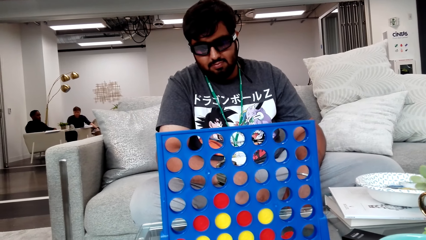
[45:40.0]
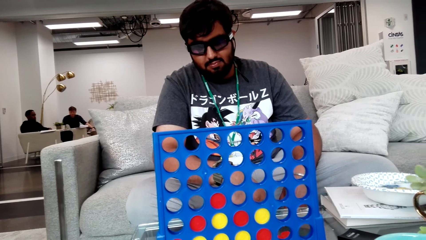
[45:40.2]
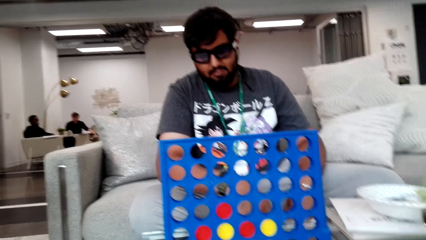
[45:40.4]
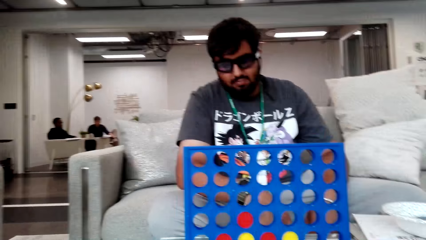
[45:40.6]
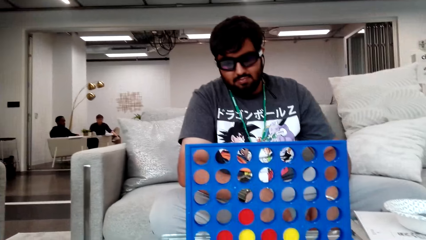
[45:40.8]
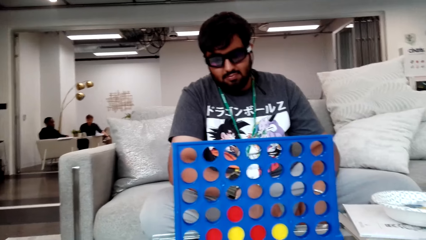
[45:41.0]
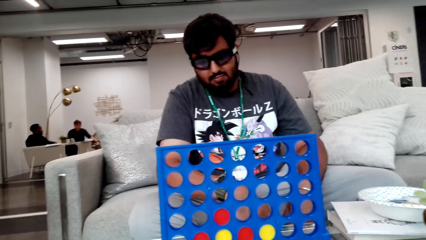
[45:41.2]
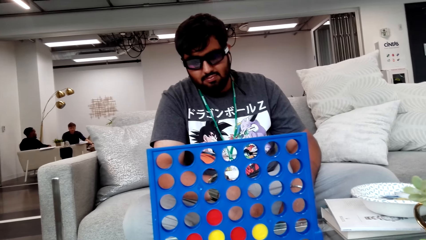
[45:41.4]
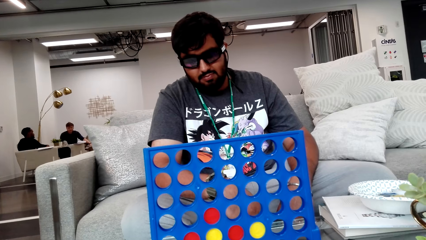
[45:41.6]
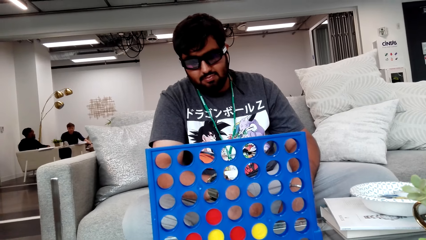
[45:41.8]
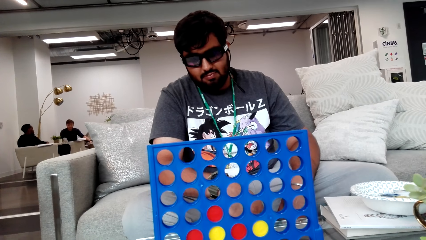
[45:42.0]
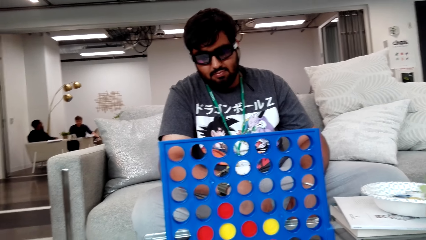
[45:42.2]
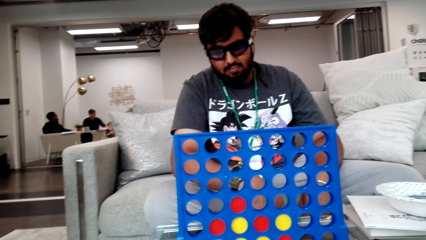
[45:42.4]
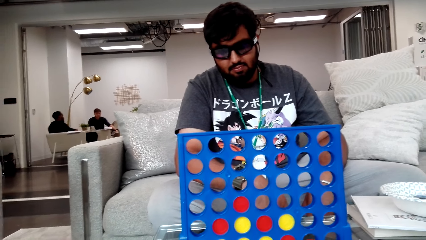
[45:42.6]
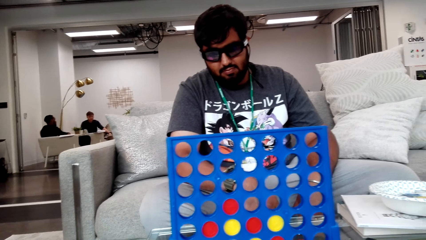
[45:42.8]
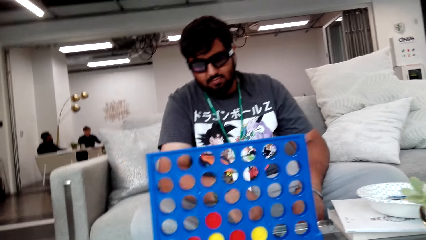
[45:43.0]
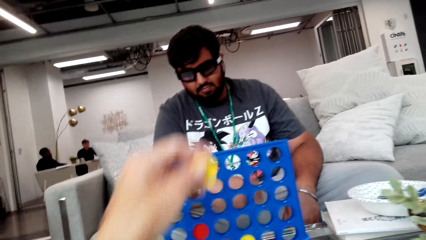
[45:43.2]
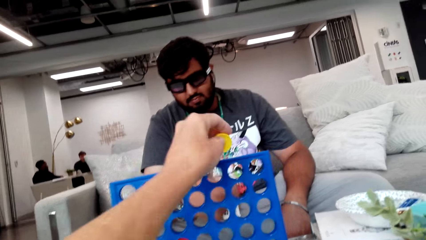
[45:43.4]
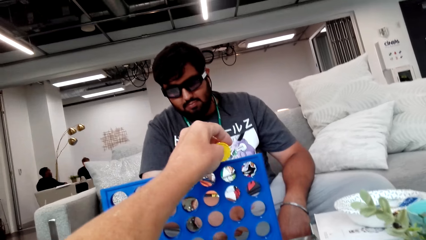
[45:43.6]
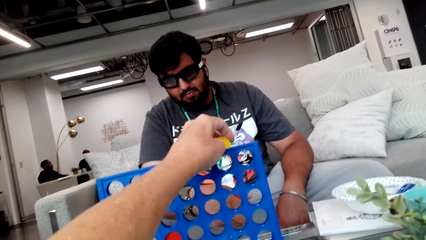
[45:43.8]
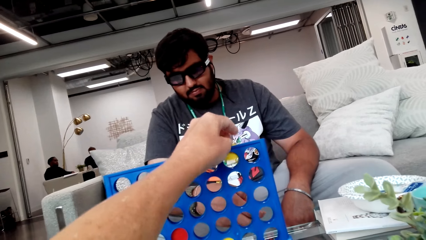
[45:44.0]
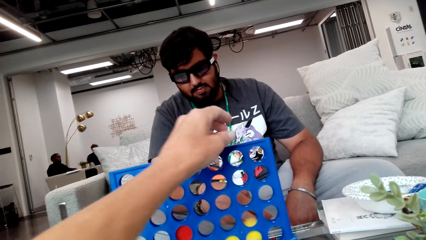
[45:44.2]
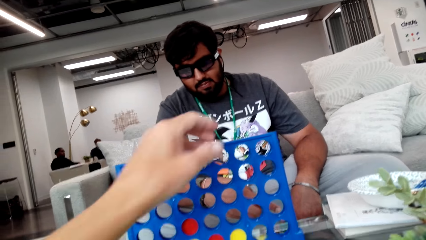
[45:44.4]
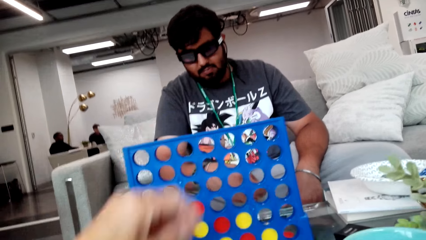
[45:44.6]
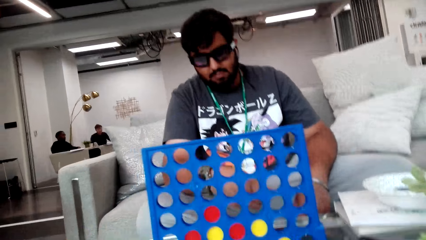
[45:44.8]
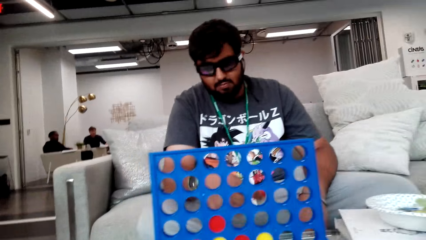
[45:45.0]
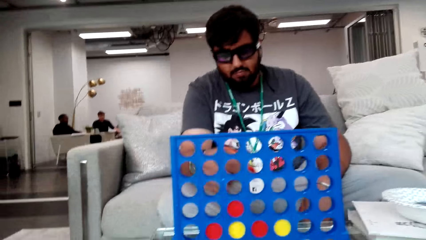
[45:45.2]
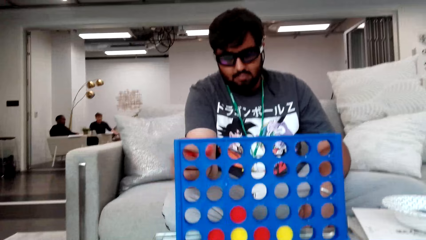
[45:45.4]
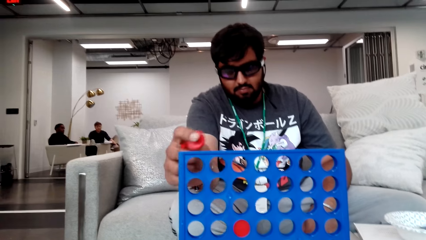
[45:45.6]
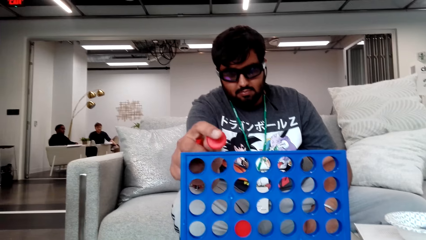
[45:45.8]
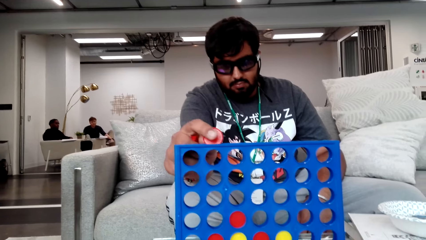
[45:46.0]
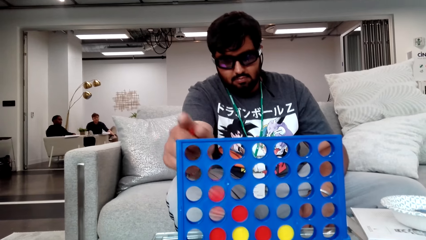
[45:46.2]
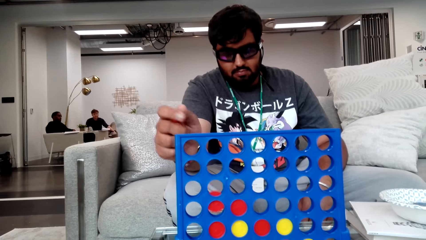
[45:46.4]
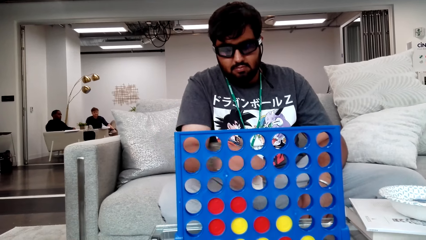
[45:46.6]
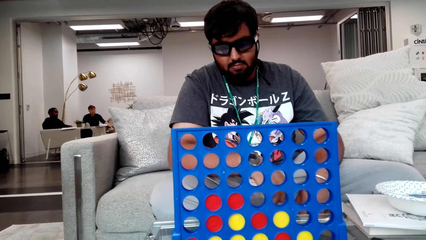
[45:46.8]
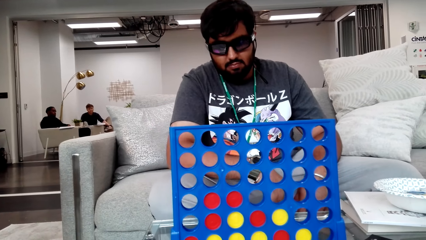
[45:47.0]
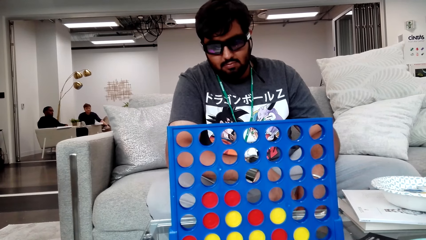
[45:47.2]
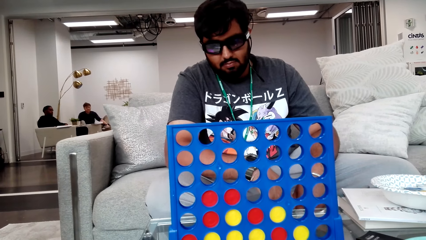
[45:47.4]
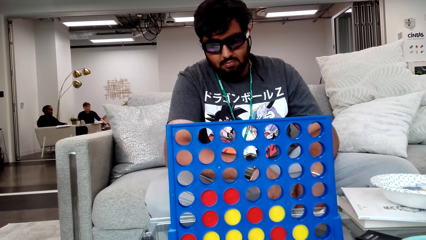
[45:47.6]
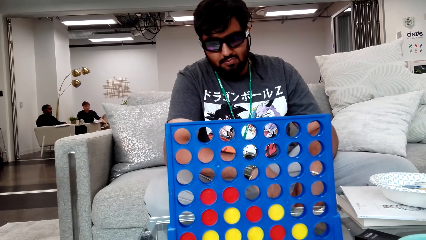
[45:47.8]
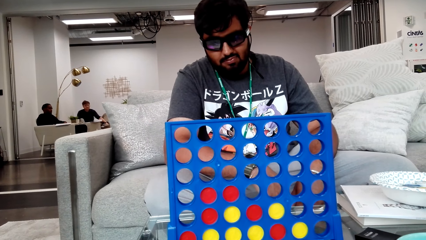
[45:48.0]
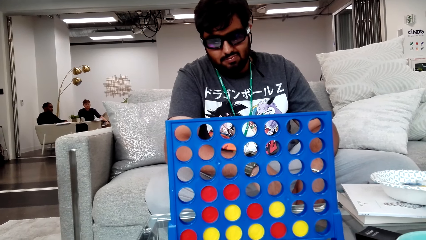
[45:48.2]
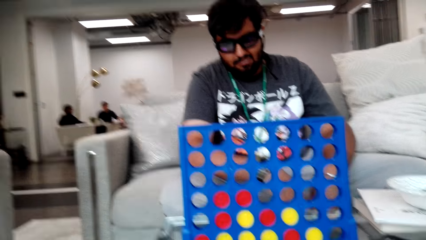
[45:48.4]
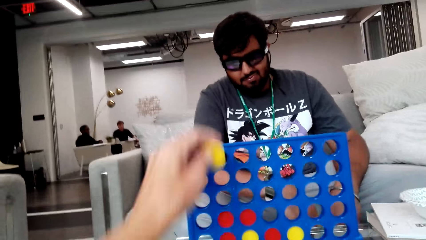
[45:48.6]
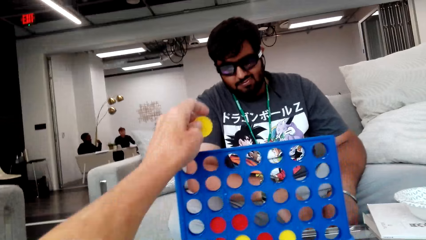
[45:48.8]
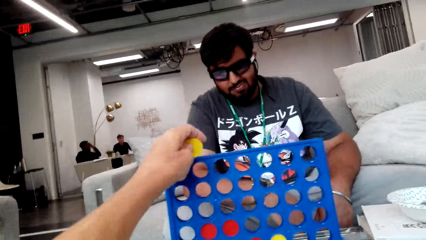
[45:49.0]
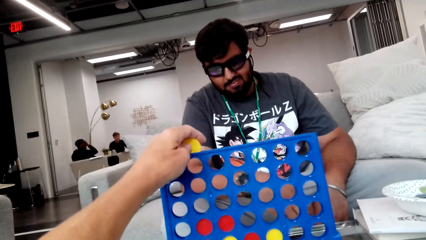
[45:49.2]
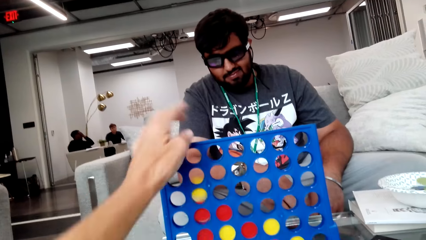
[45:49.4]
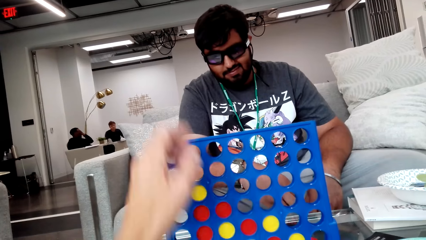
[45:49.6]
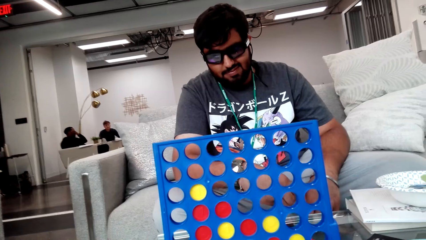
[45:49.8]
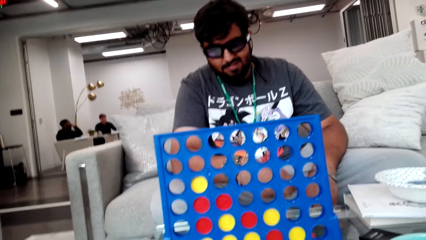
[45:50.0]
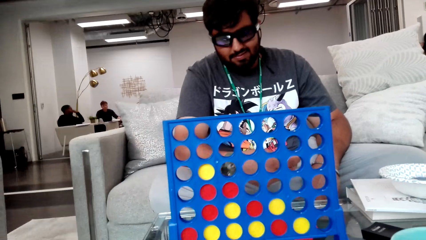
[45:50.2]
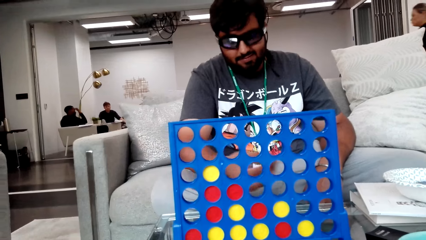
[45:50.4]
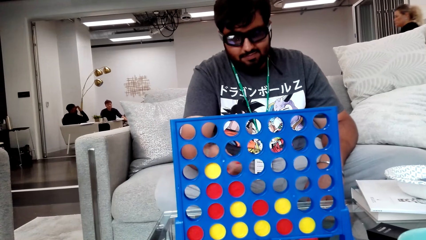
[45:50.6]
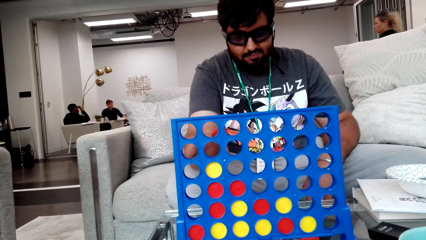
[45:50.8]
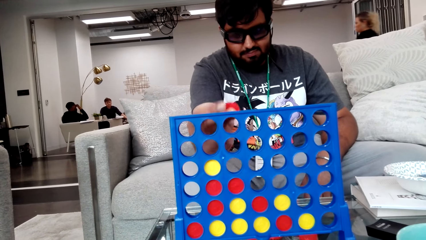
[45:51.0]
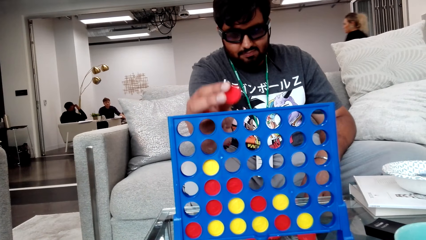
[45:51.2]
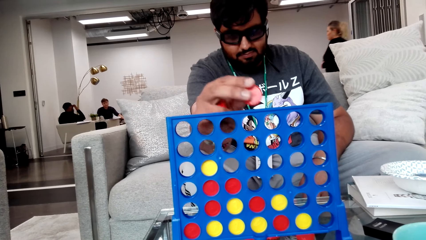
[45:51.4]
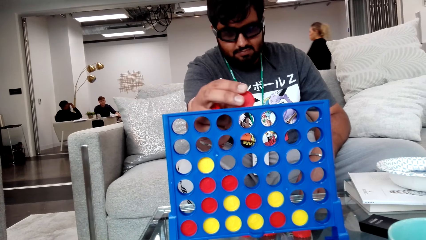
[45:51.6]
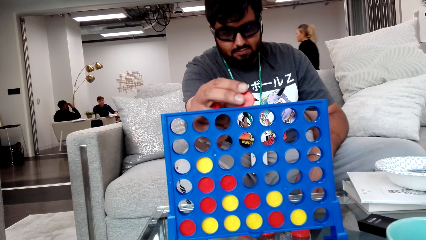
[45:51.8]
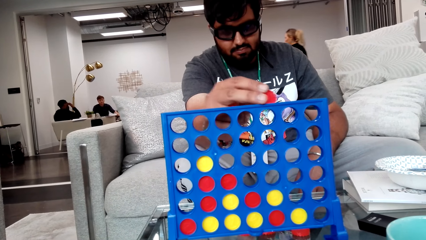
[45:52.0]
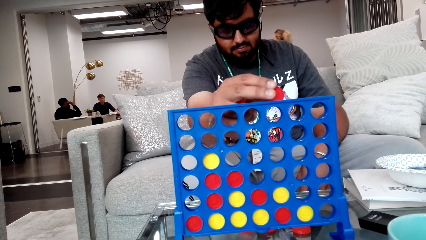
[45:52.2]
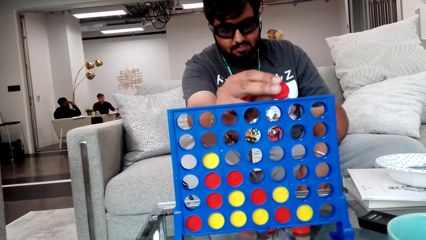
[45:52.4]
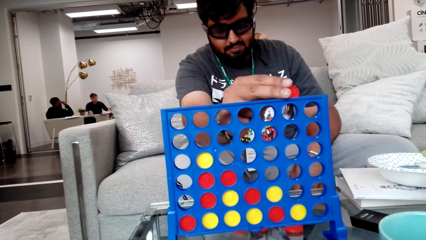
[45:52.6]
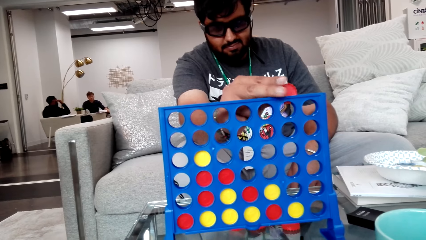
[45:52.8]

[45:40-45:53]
The camera wearer looks around. They play the Sorry game. They drop the game chip in the strategy board. A person plays the Sorry game. The person drops the game chip in the strategy board. The camera wearer plays the Sorry game. They drop the game chip in the strategy board. A lady walks in the room. The first person plays the Sorry game.

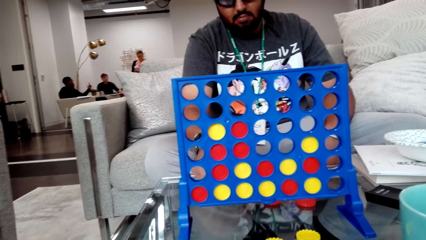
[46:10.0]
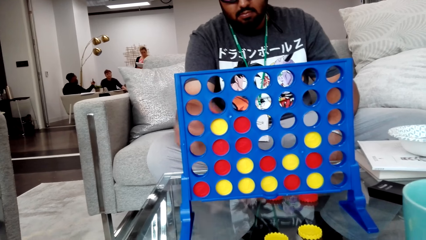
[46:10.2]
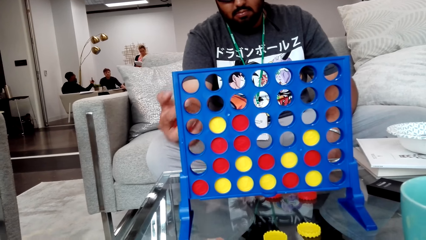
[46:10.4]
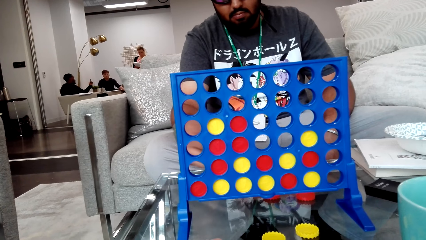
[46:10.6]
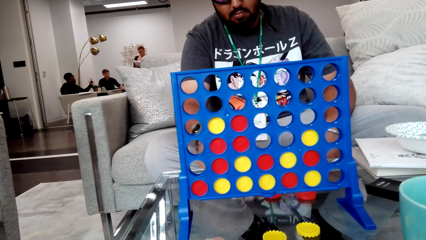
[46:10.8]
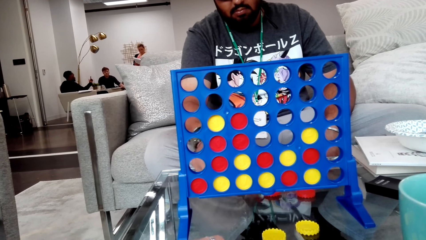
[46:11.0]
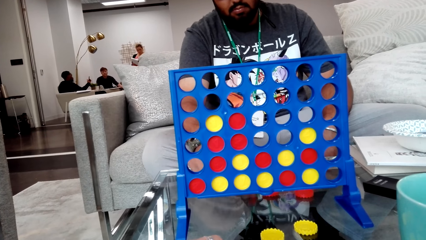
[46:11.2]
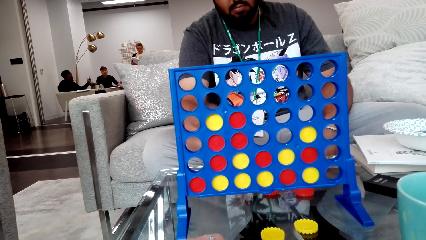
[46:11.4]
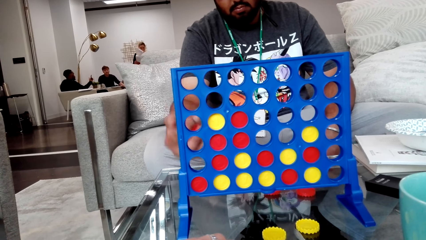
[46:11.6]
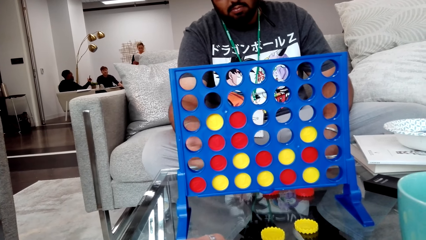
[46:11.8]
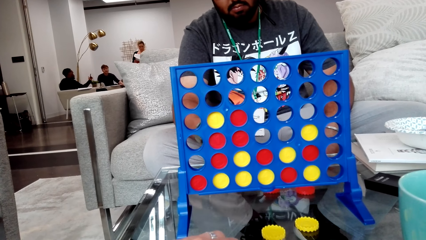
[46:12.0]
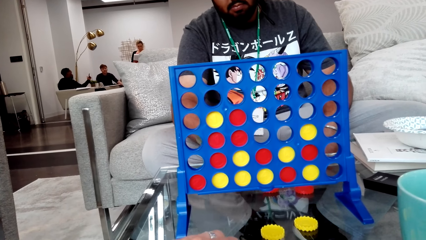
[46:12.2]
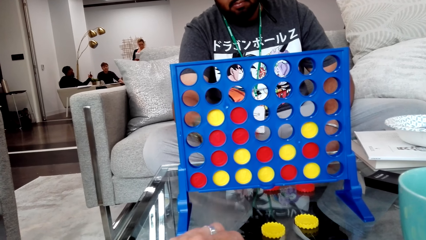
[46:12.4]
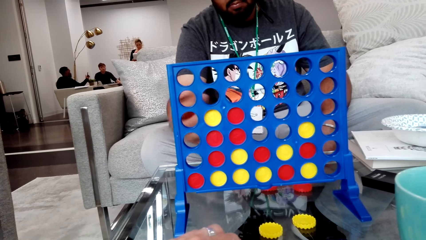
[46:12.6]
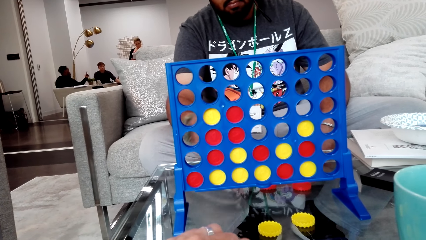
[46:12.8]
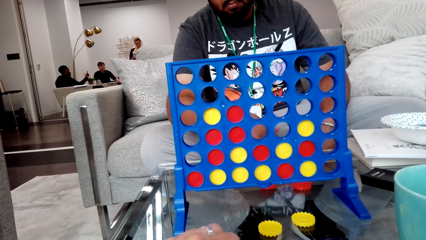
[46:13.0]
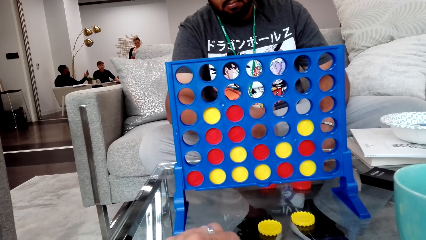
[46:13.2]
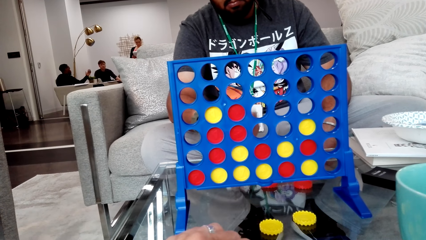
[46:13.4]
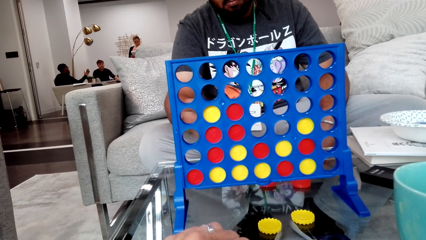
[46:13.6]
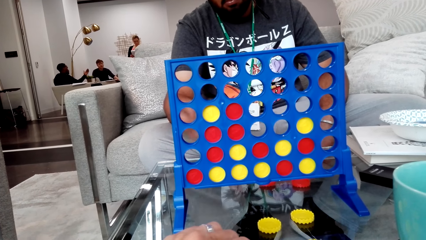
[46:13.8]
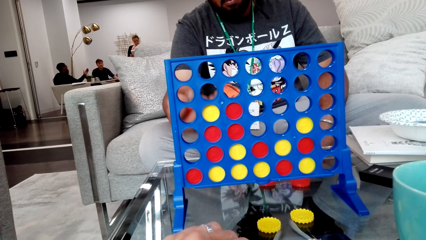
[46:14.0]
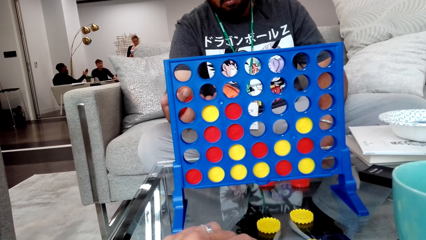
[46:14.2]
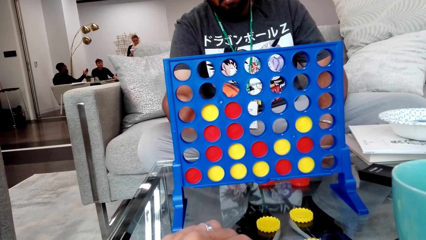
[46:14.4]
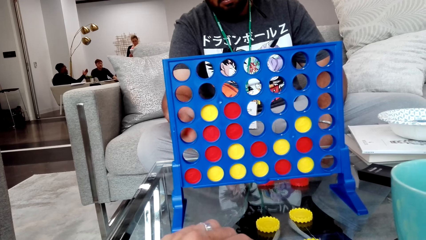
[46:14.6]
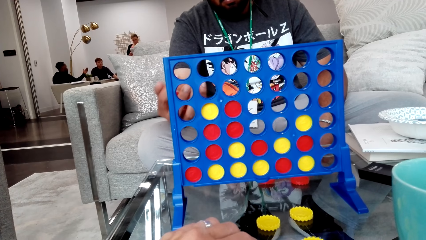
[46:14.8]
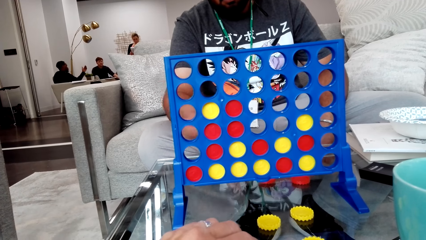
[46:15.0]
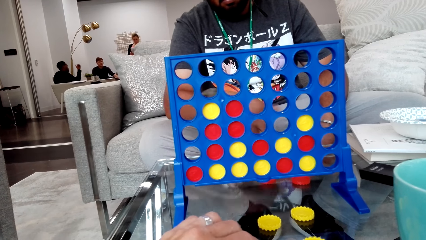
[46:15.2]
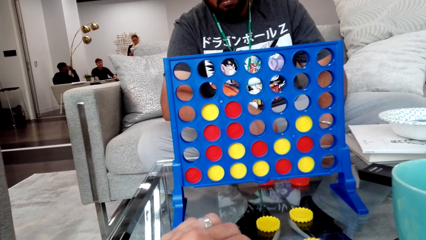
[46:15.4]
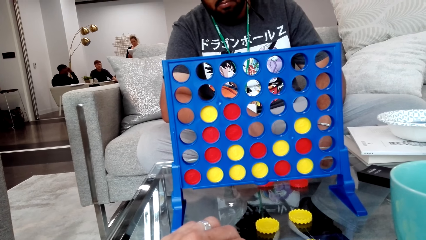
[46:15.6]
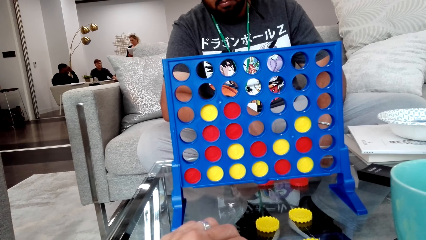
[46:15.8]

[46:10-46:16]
A person takes poker chips on the table and shakes the poker chips on the hand.
